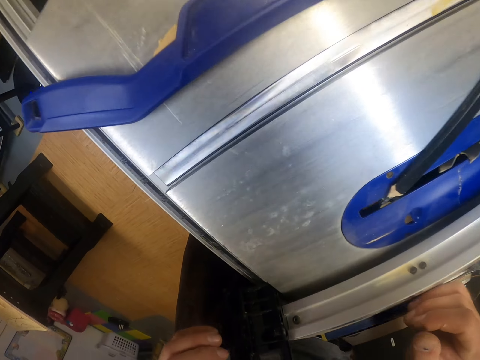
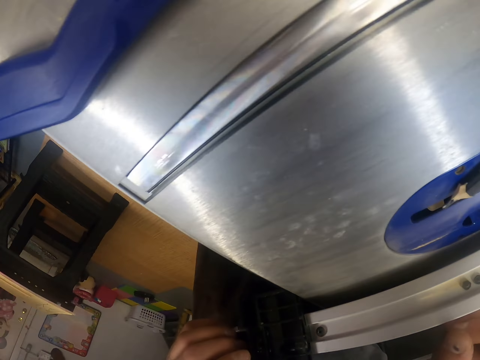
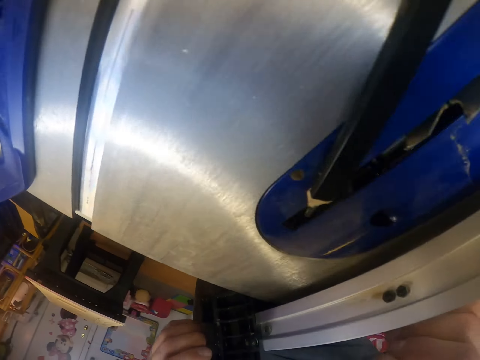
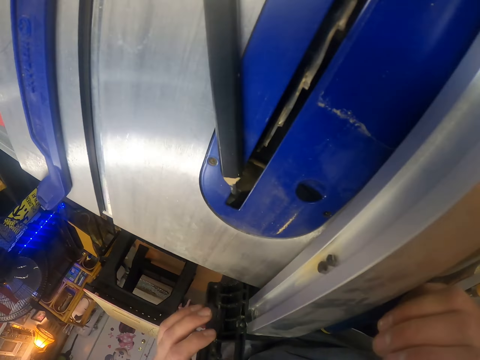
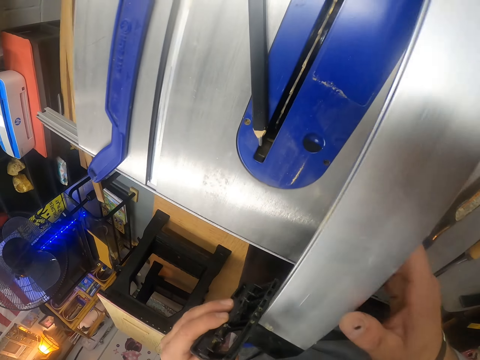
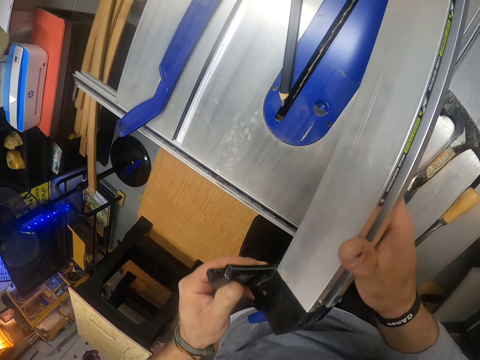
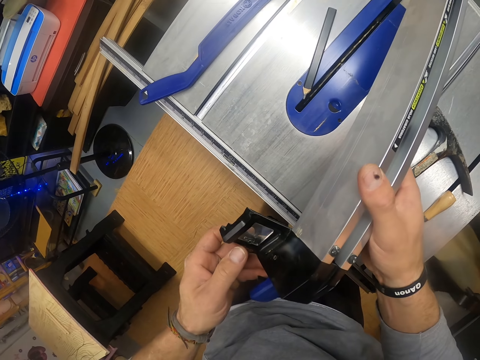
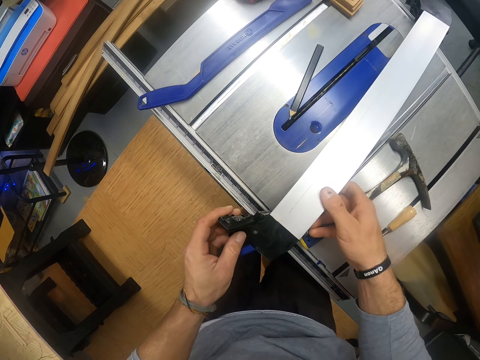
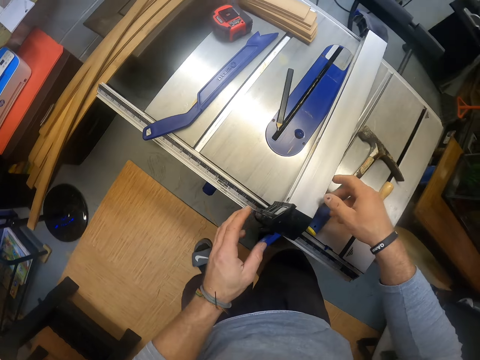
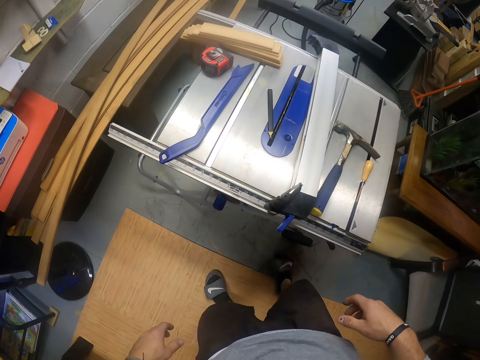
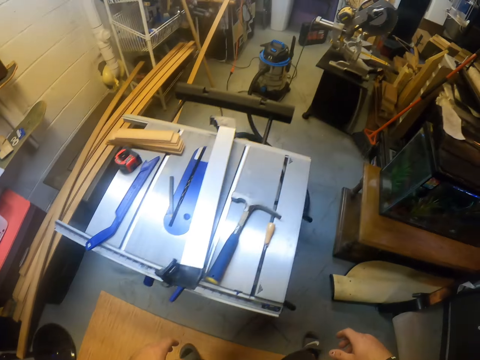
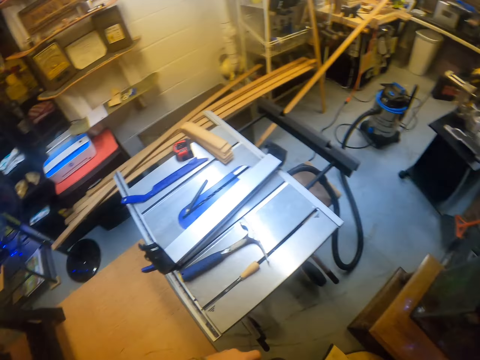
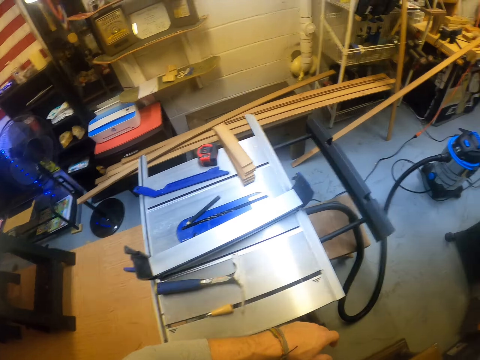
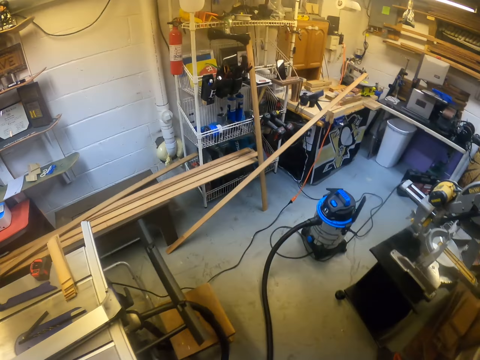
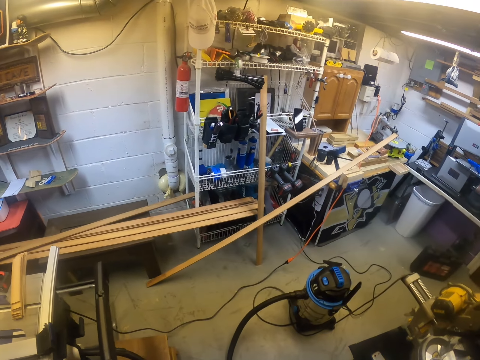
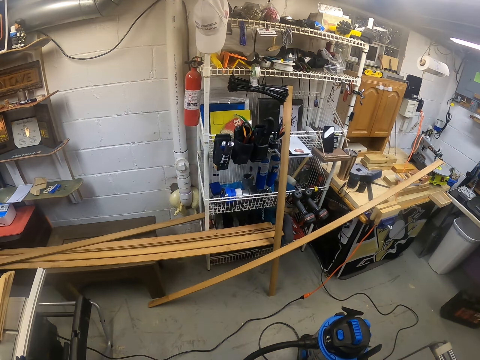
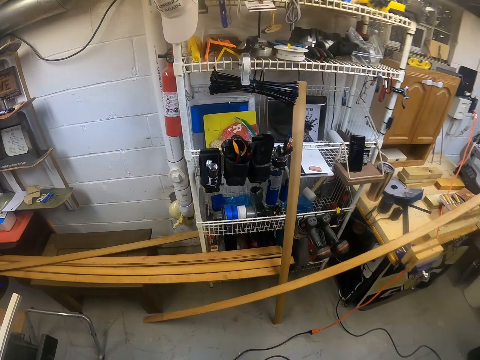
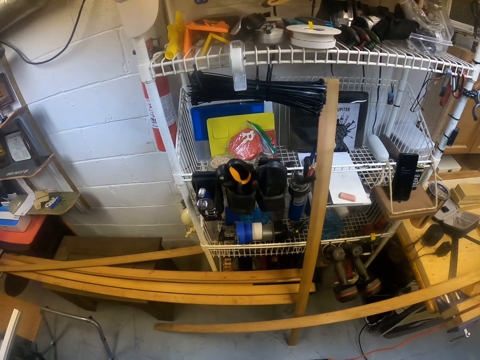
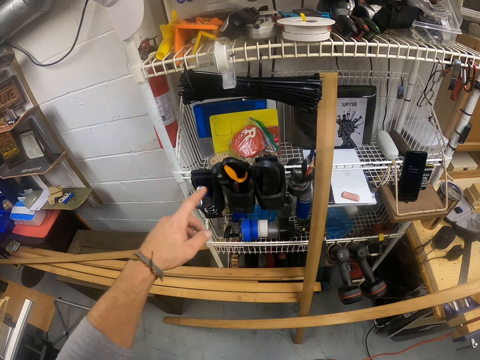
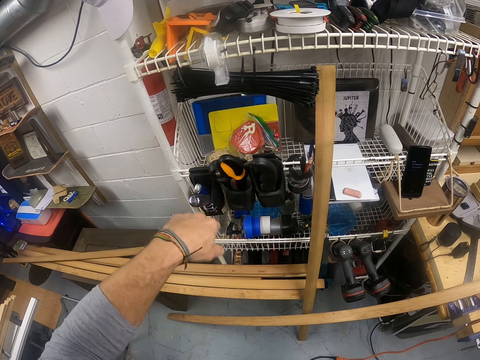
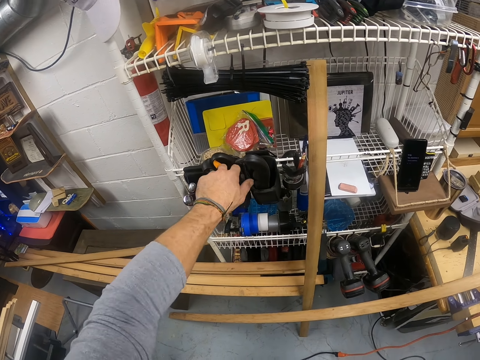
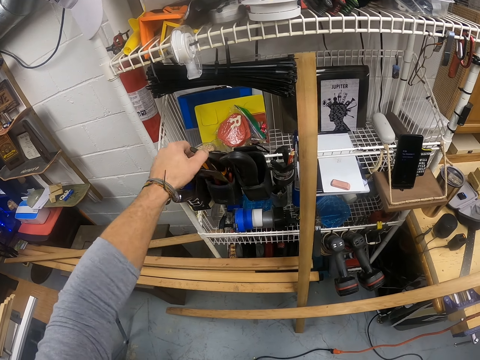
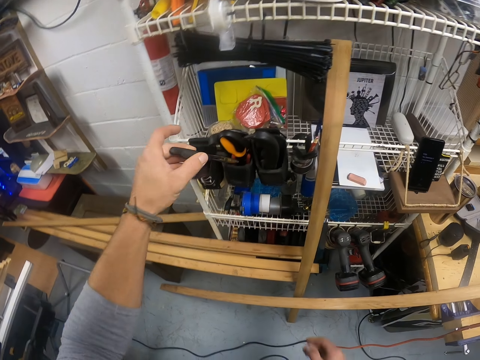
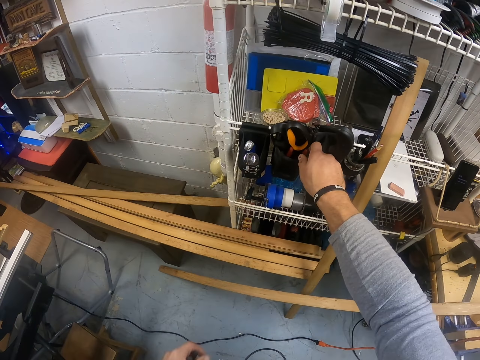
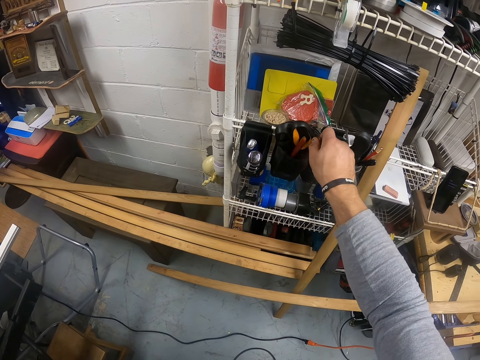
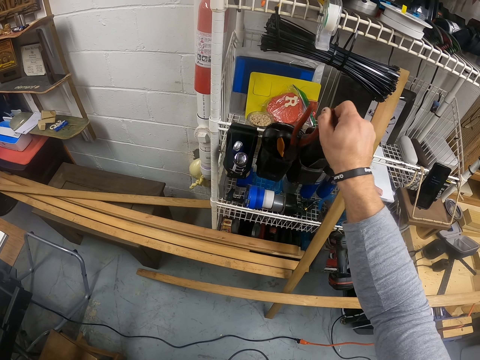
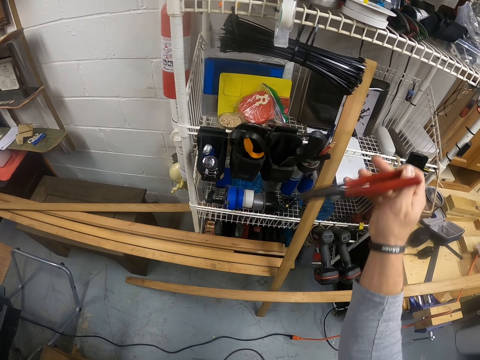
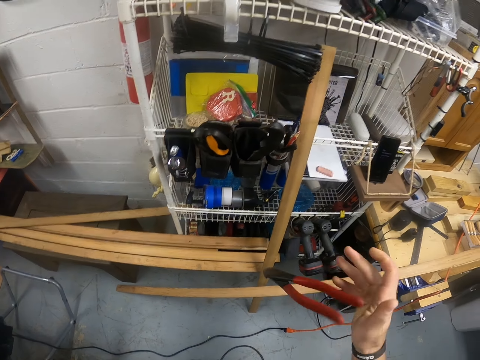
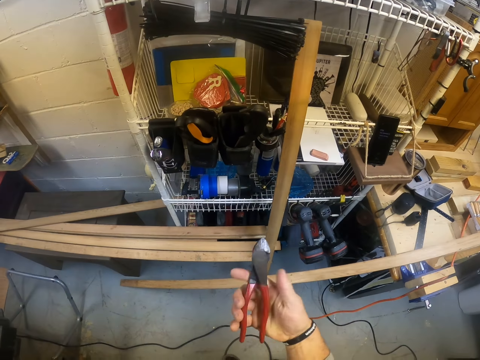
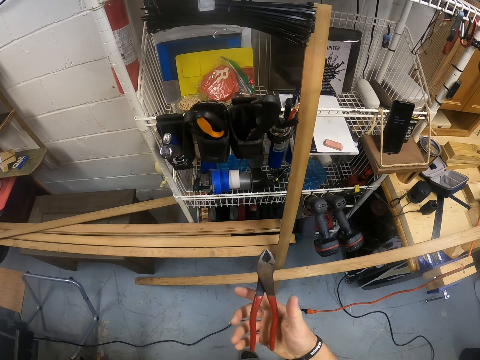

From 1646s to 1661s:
The camera wearer adjusts the vice on the sawmill machine with his hands. He drops the vice on the sawmill machine with both hands. He walks forward. He removes a wrench from a wrench holder on a rack with his left hand. He removes another wrench from the wrench holder on the rack with his right hand.

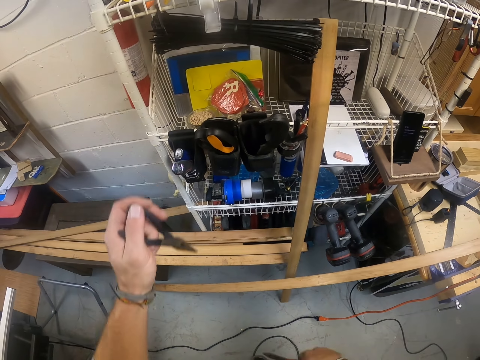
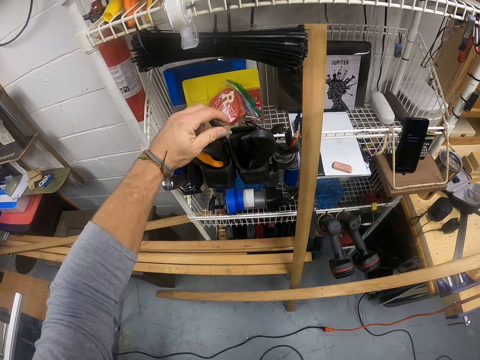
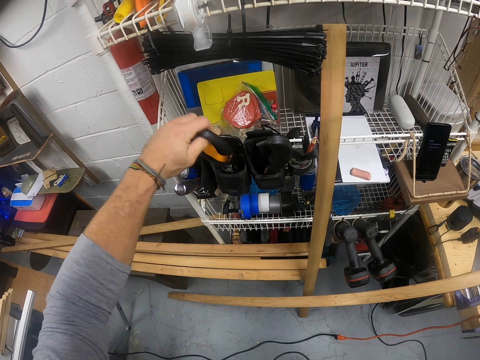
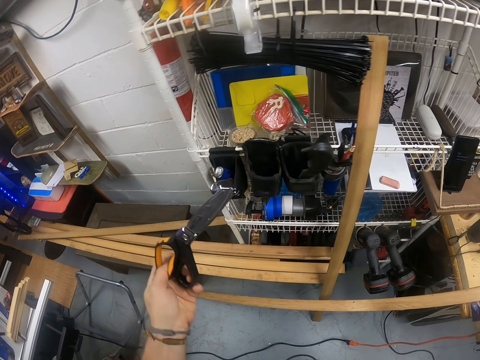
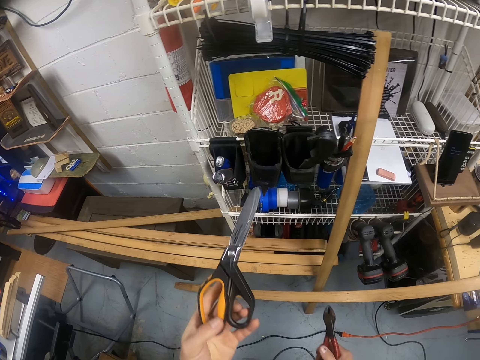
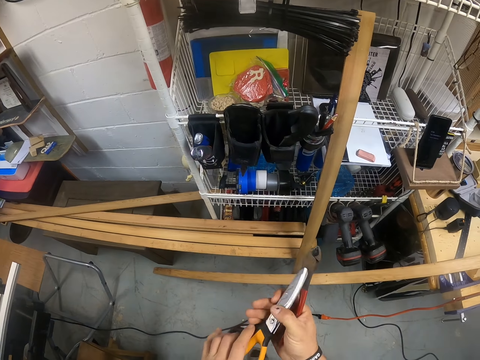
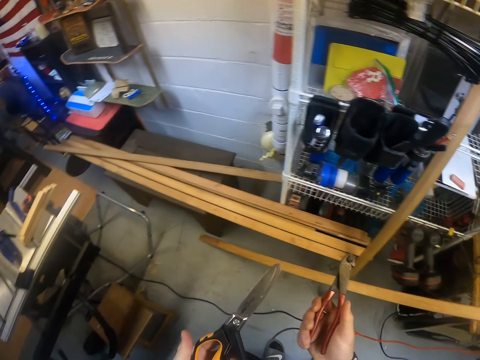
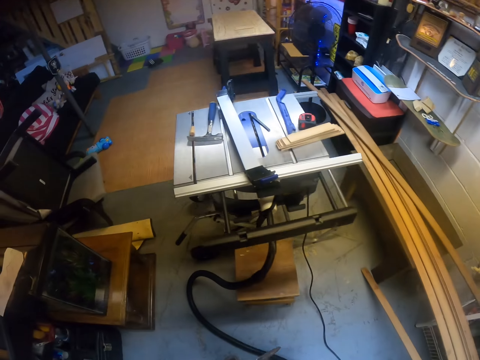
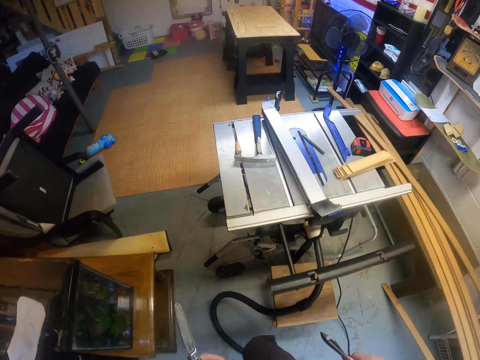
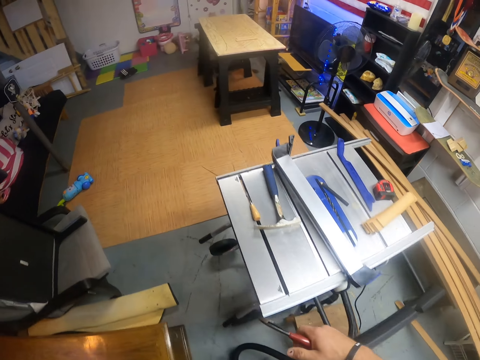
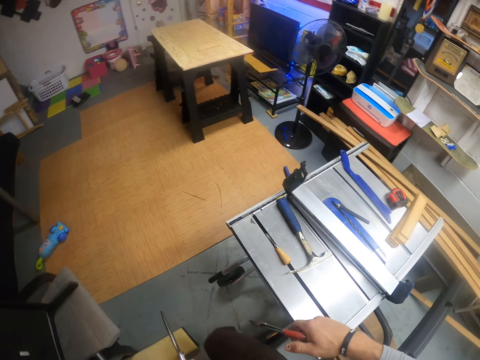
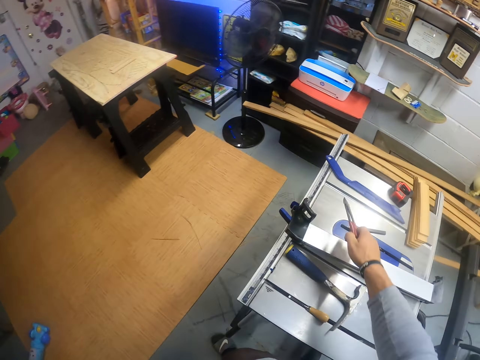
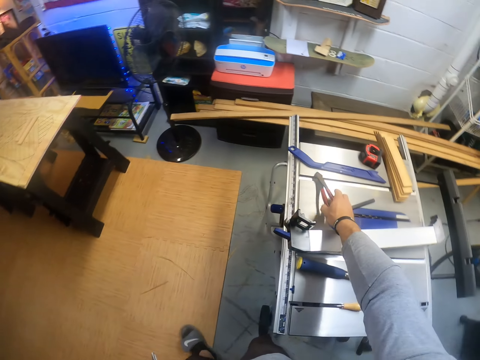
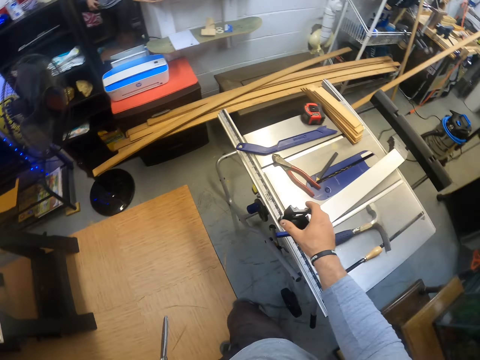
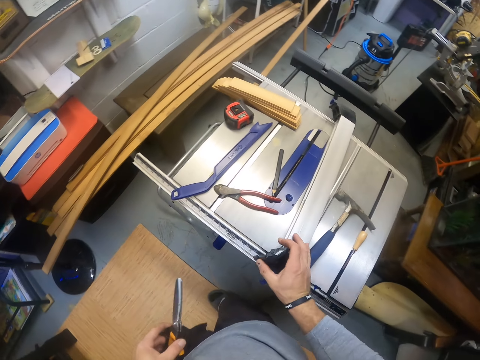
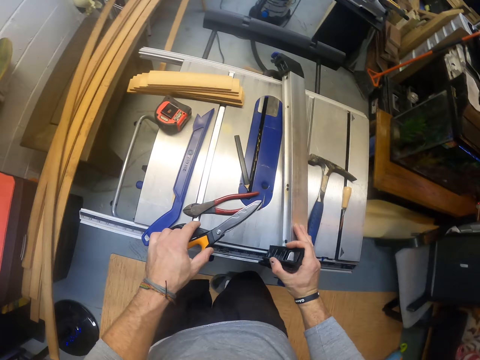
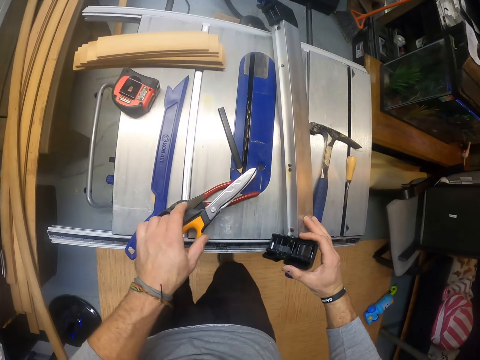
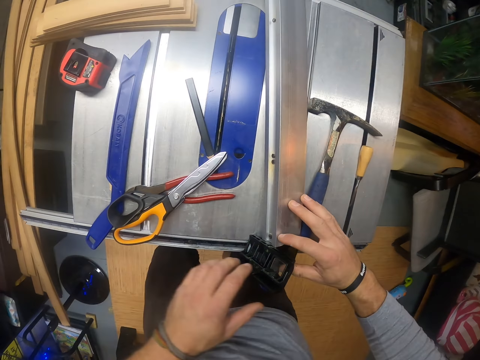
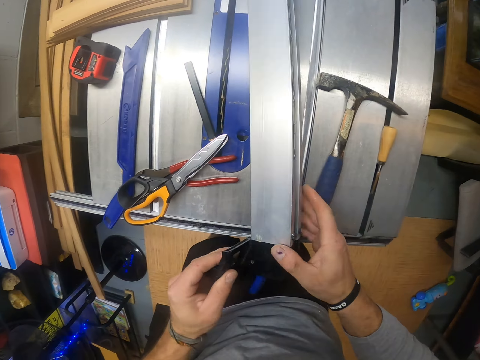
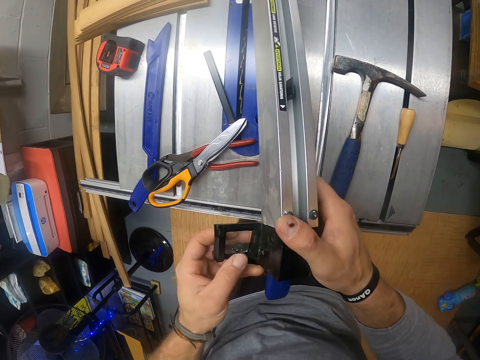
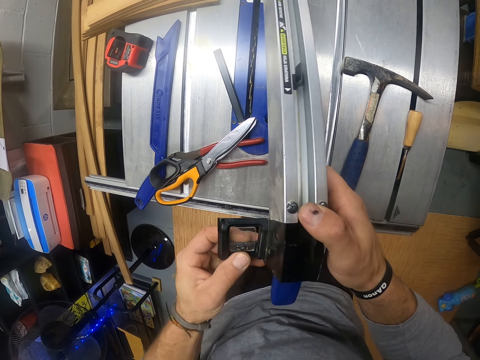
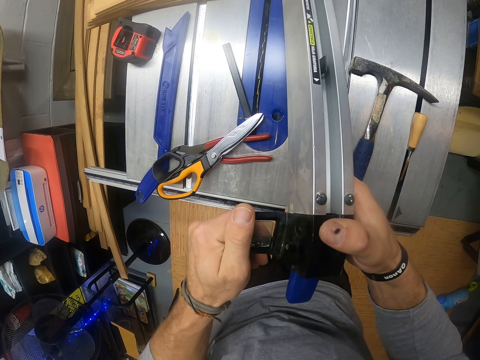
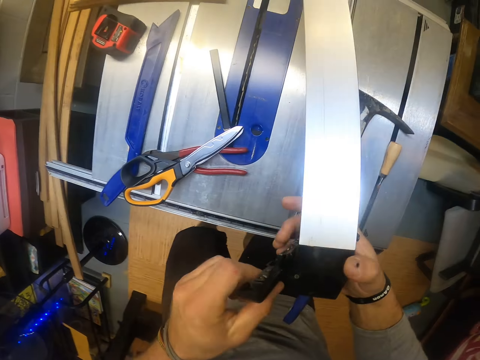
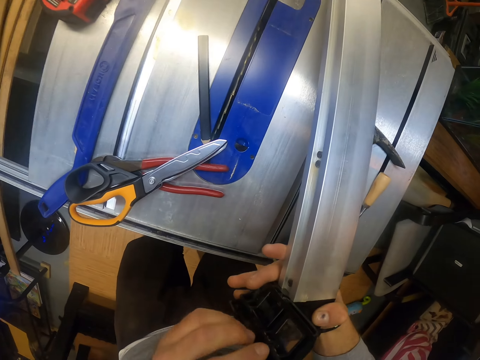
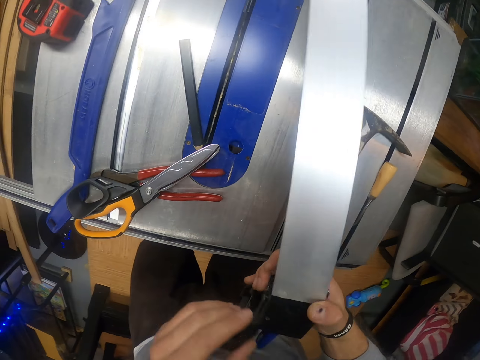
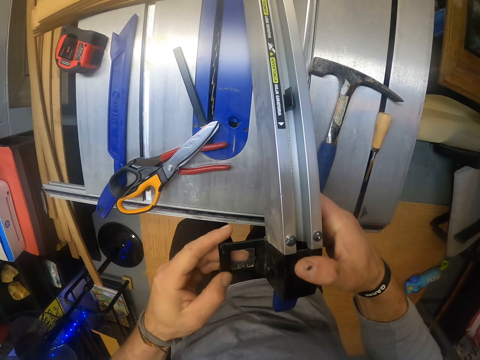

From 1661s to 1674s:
The camera wearer drops the wrench in his left hand into the wrench holder on the rack. He picks up a pair of scissors from the wrench holder on the rack with his left hand. He holds the scissors with both hands. He turns left and walks forward. He drops the wrench in his right hand on the sawmill machine. He turns right and walks forward. He holds the vice or accessory track on the sawmill machine with his right hand. He turns right. He drops the scissors in his left hand on the sawmill machine. He holds the vice with both hands. He lifts up the accessory track. He inspects the vice with his hands.
